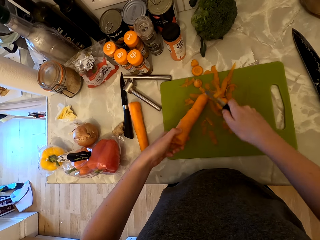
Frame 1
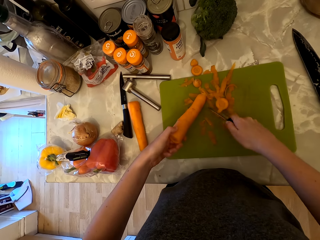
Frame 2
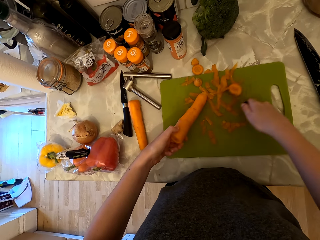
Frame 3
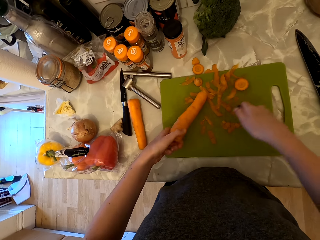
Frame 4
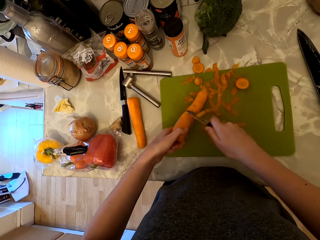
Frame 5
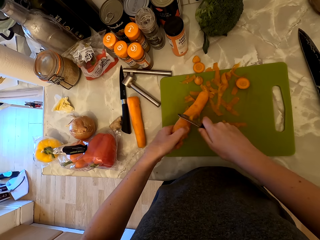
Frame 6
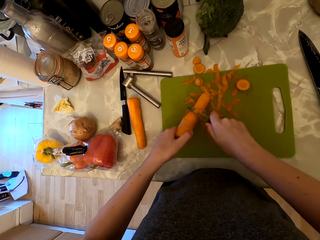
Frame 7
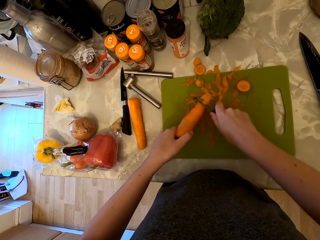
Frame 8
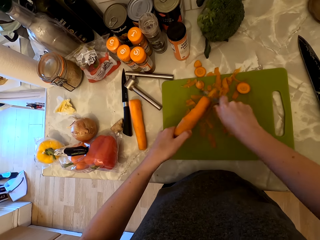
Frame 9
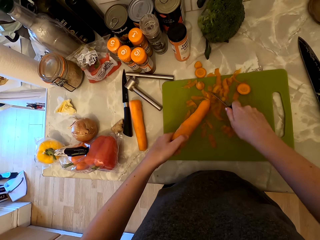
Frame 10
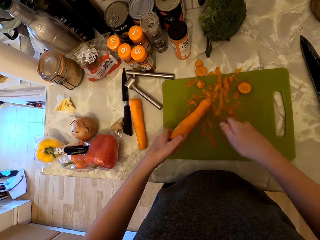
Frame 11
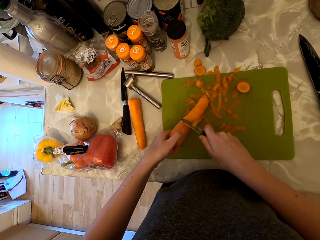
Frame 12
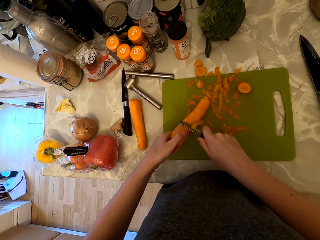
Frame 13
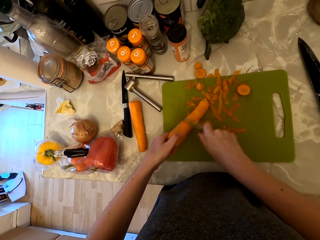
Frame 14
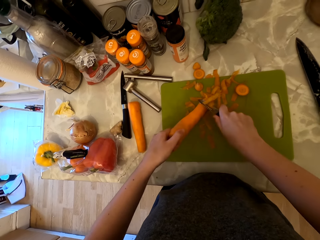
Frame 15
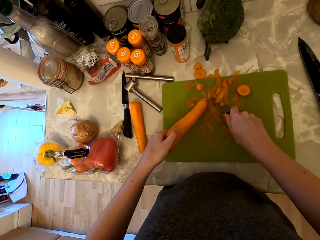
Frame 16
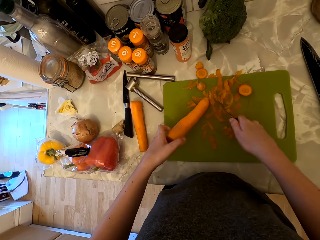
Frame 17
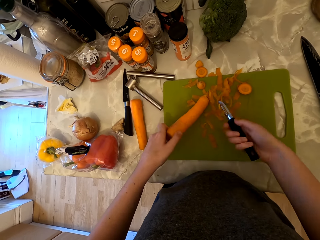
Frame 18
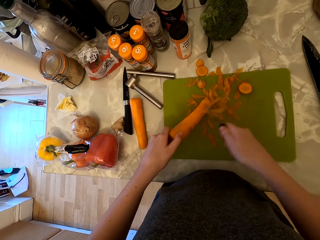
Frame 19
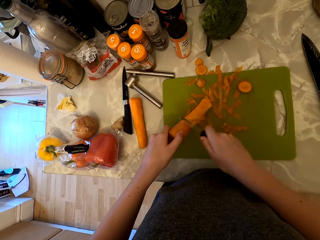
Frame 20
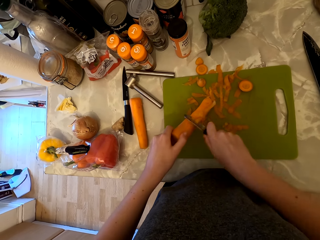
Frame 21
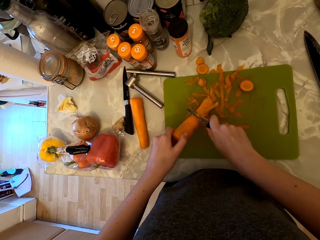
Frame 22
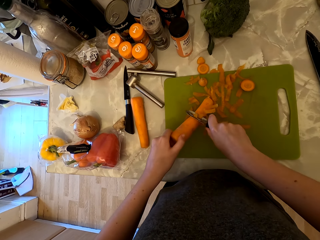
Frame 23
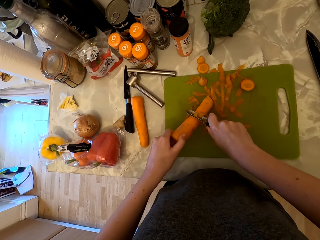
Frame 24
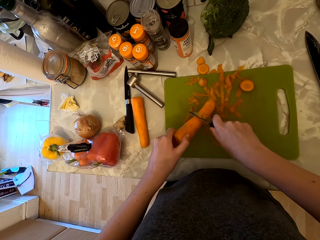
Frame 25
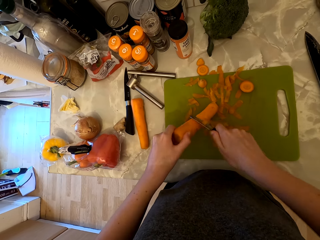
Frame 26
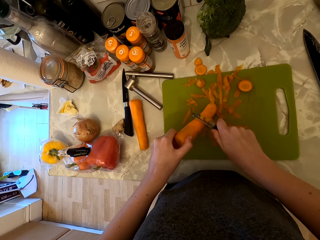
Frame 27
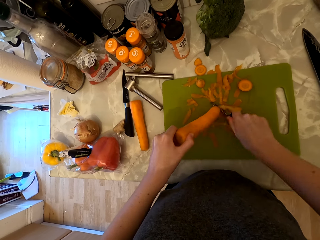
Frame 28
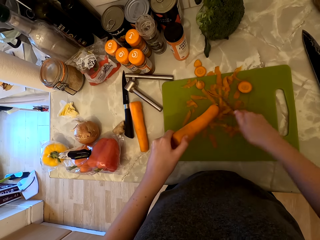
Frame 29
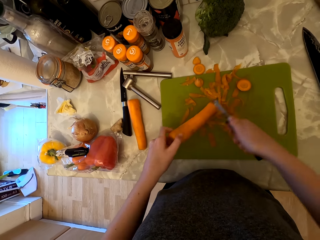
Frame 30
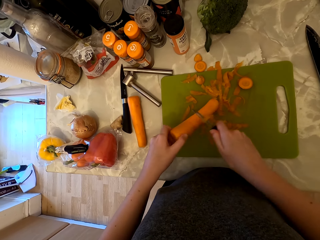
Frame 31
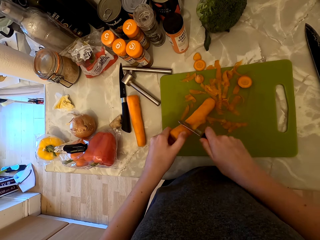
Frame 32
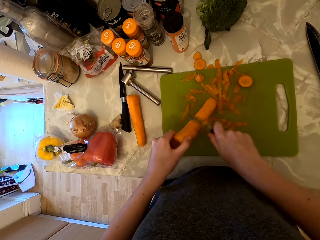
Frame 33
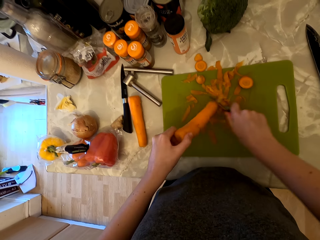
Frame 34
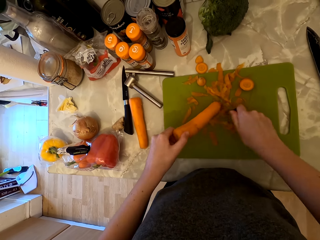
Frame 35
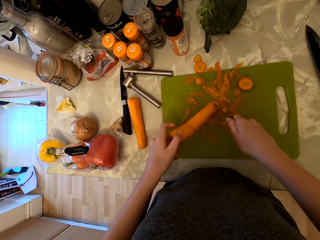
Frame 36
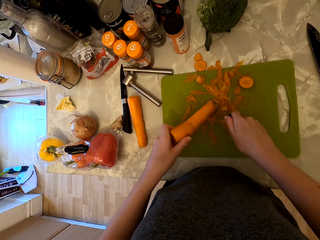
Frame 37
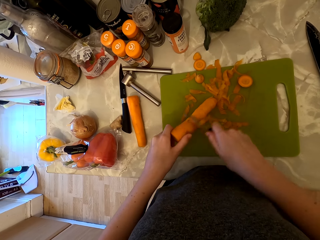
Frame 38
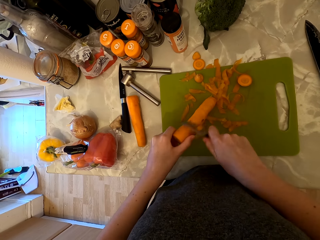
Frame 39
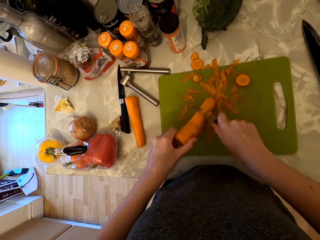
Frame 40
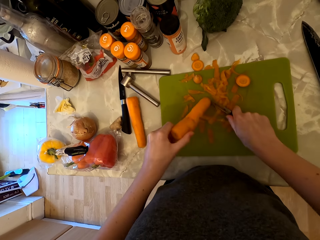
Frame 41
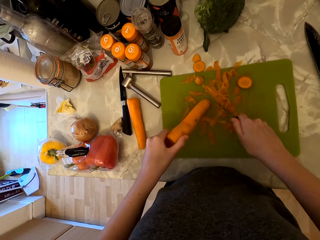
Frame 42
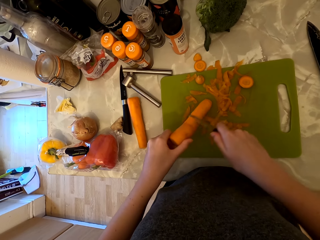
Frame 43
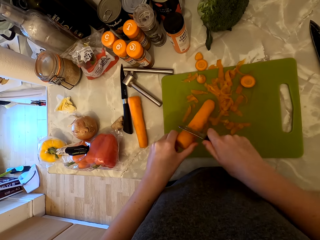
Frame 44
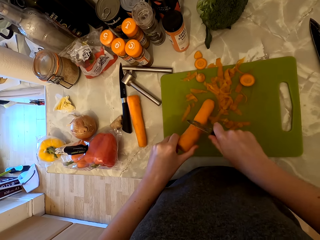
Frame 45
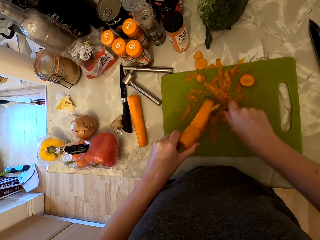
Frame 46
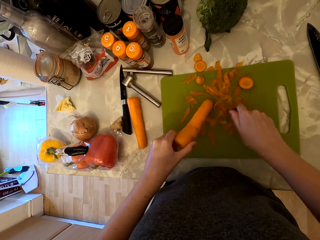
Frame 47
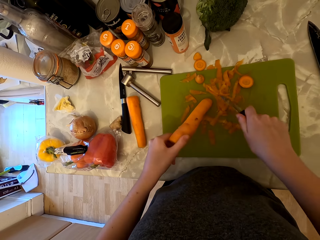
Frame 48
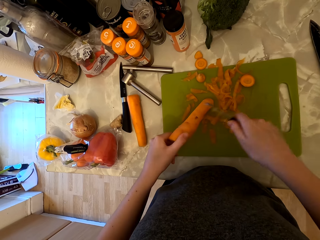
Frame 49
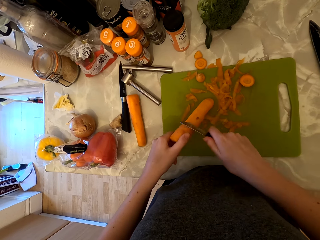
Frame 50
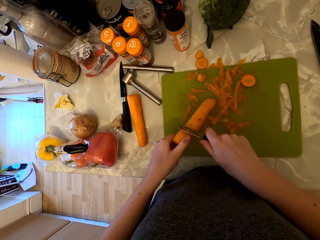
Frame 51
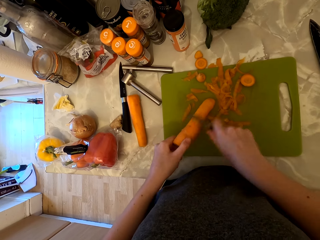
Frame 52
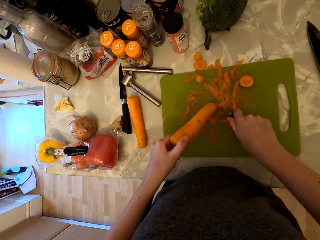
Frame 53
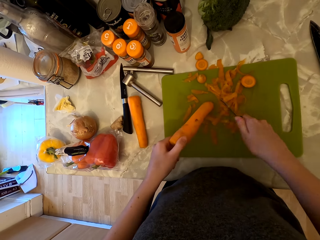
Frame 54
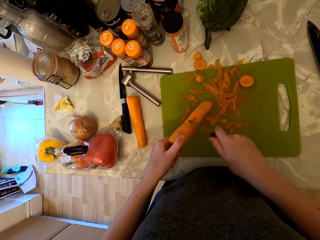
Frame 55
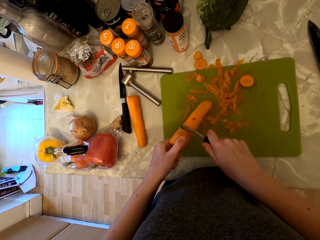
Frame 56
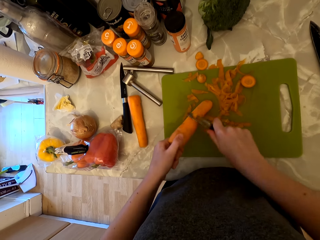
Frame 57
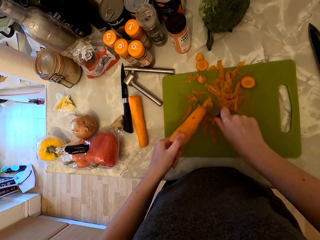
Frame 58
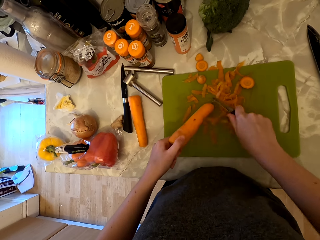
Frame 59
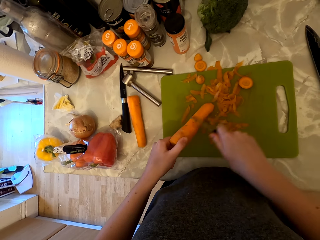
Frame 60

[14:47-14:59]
The camera wearer pushes the peels with the knife. They peel the carrot with the peeler.

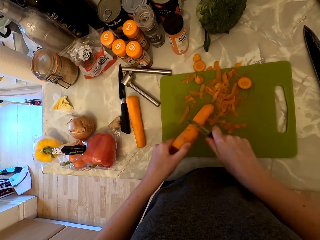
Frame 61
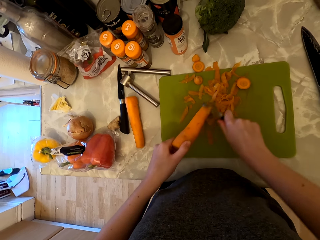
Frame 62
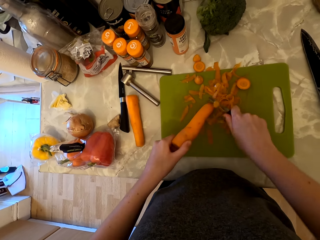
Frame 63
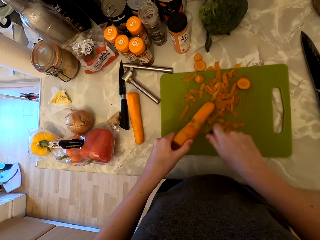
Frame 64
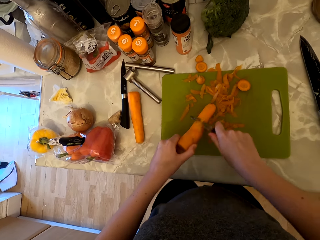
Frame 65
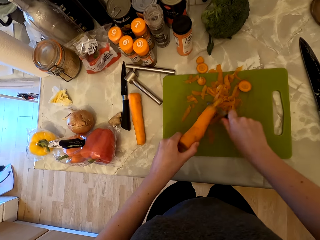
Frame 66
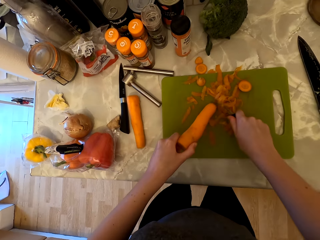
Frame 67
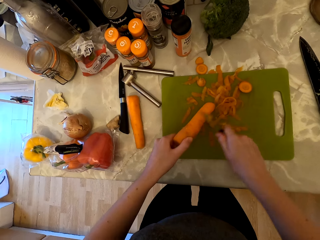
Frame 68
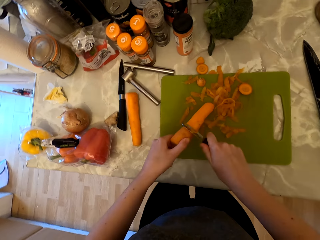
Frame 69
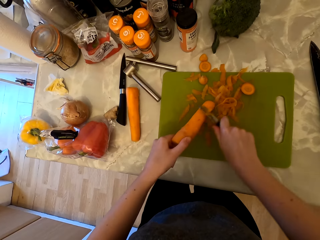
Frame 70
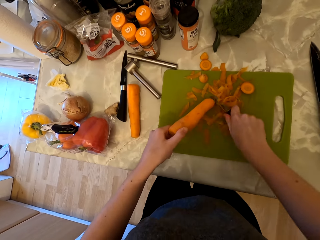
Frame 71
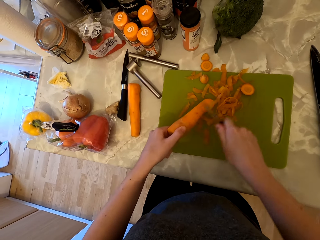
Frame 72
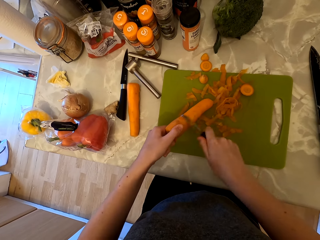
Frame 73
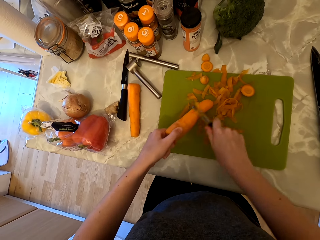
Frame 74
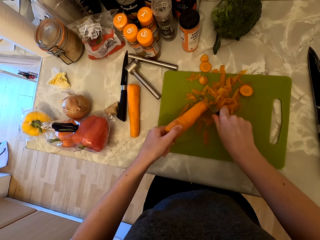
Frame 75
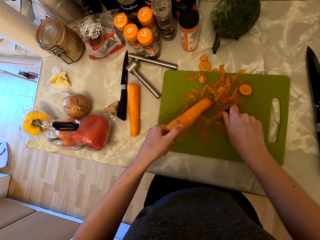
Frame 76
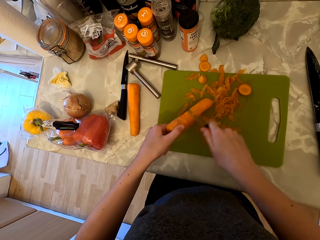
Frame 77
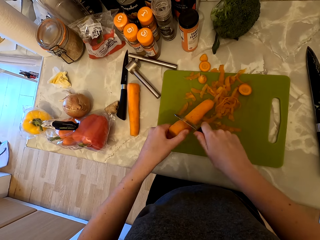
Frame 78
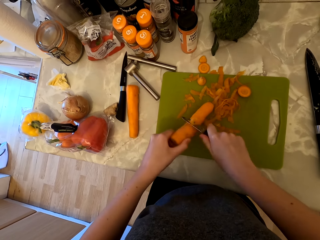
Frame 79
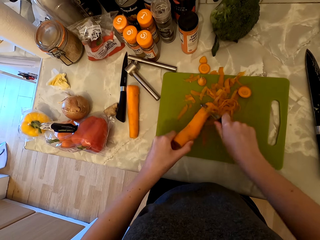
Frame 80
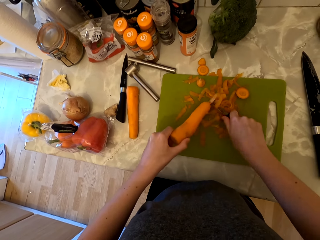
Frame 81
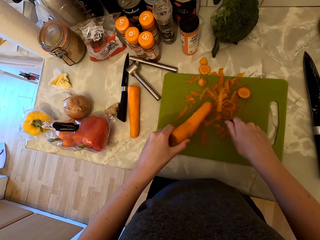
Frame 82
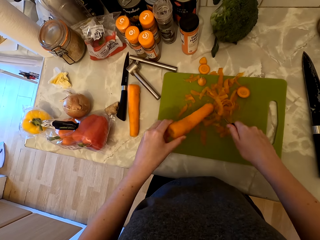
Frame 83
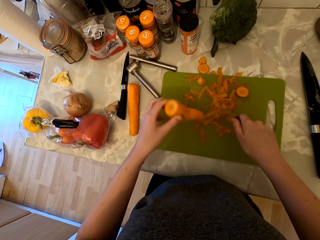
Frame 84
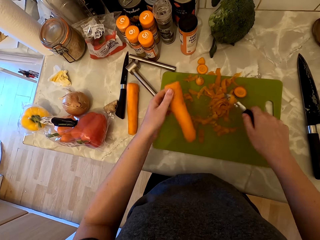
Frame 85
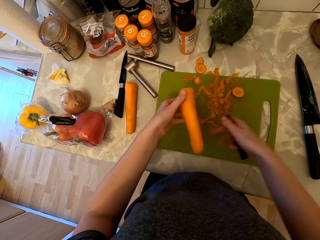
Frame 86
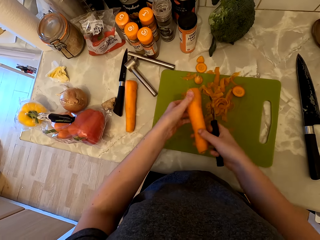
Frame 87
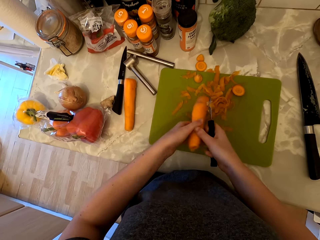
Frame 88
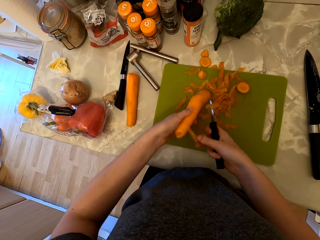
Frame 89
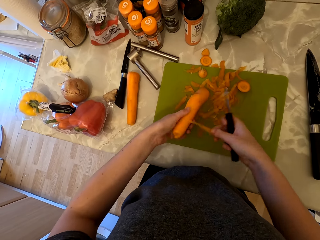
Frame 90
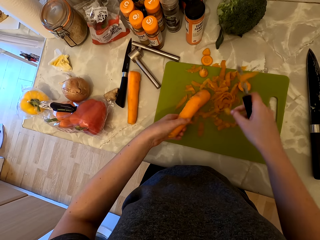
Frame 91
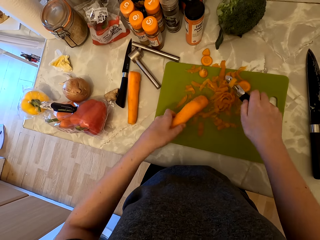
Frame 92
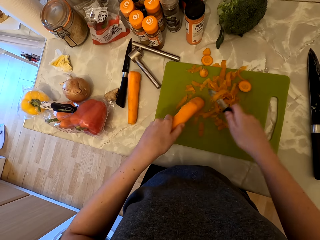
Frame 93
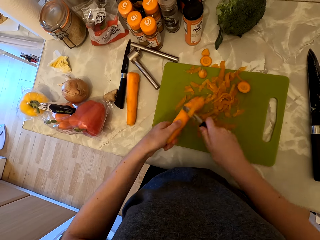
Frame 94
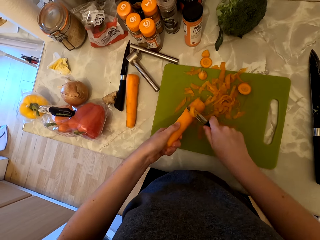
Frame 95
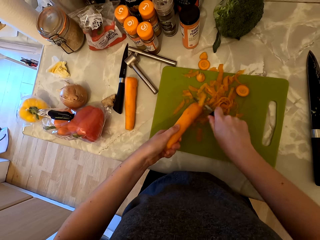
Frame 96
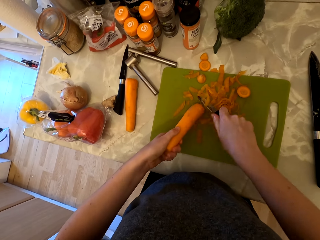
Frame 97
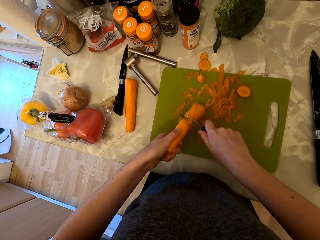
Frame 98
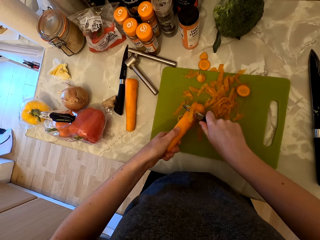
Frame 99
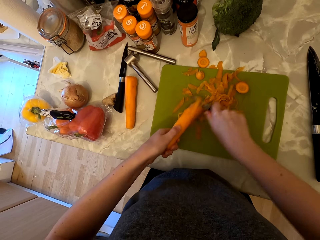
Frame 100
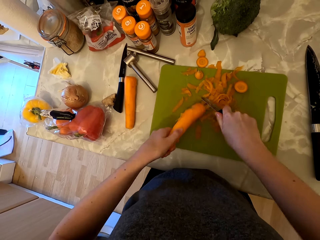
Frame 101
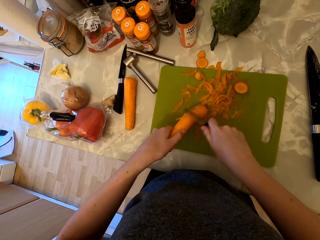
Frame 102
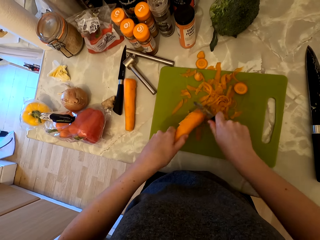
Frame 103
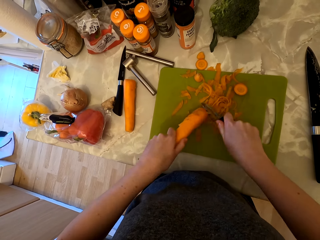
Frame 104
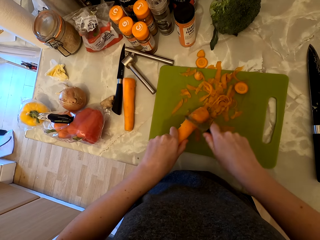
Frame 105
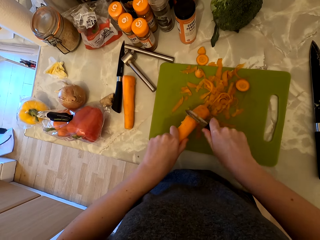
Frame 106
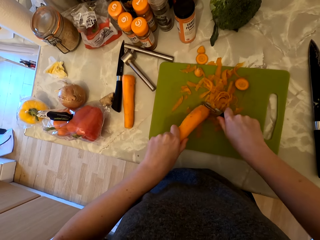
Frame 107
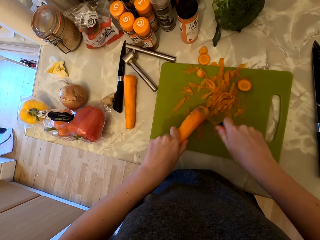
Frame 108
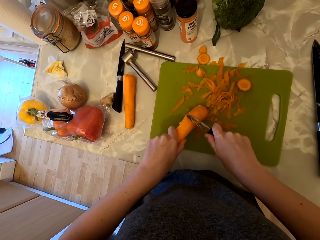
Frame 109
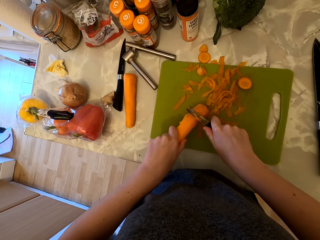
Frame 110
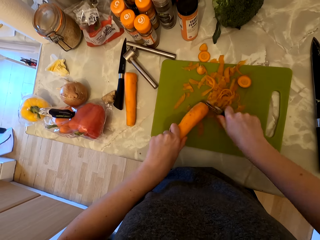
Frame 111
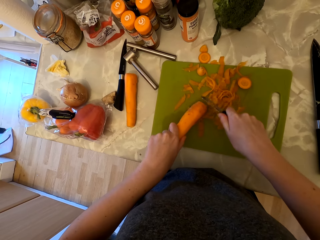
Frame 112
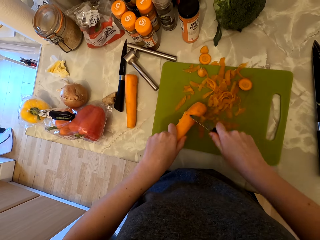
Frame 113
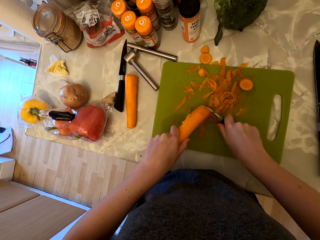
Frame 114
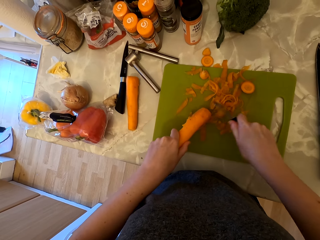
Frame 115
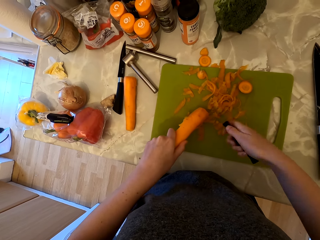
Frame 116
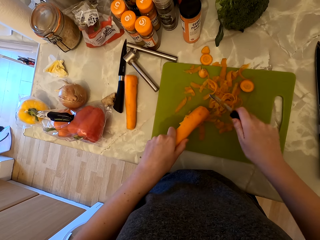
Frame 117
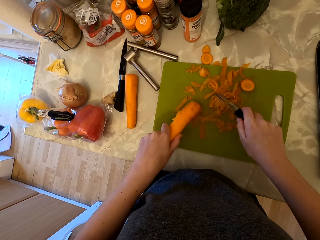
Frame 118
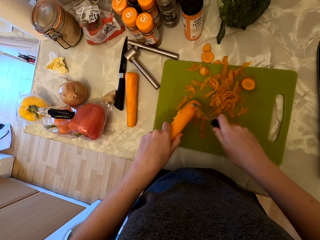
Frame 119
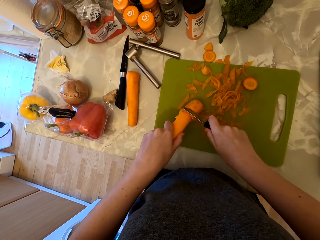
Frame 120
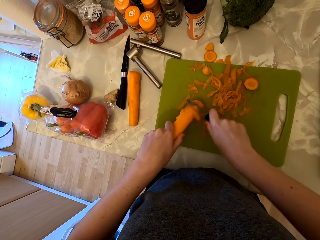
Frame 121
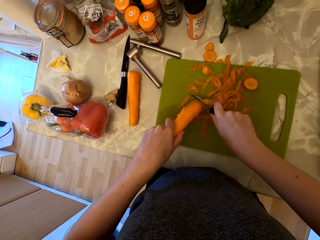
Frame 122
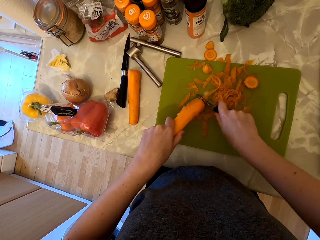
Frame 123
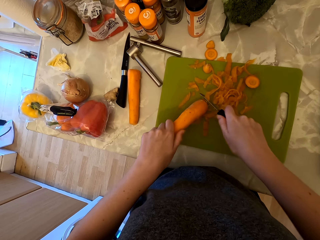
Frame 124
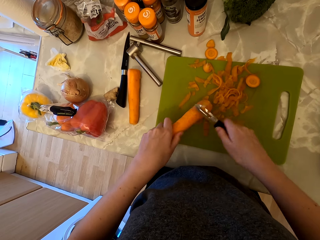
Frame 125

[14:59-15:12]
The camera wearer turns the carrot. They peel the carrot with the peeler.
